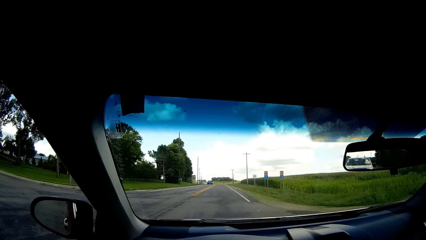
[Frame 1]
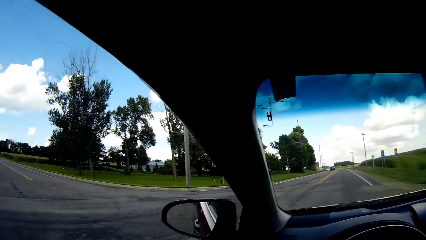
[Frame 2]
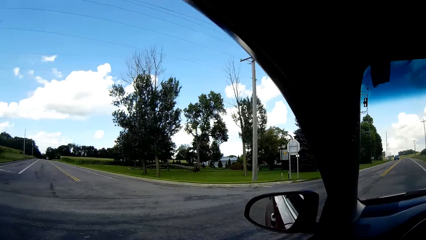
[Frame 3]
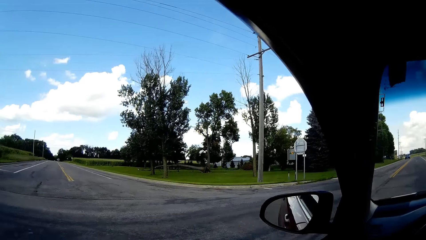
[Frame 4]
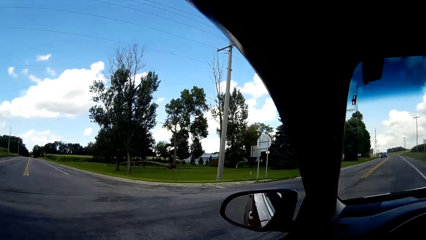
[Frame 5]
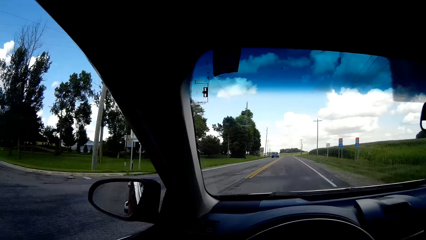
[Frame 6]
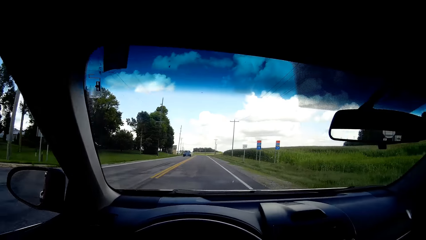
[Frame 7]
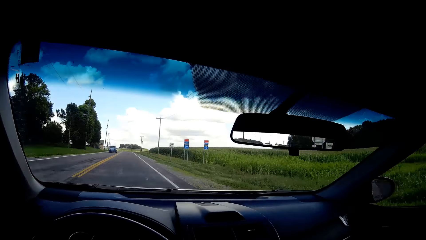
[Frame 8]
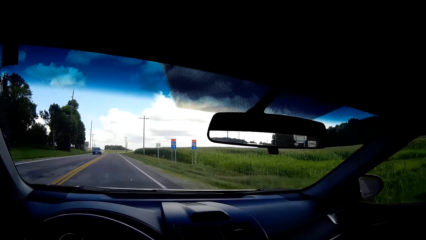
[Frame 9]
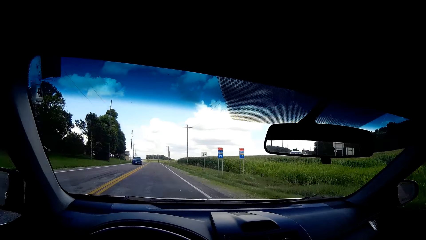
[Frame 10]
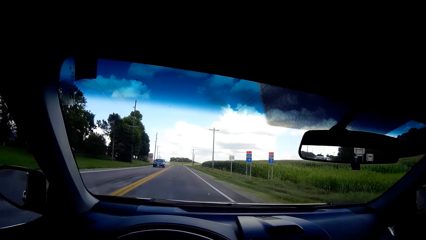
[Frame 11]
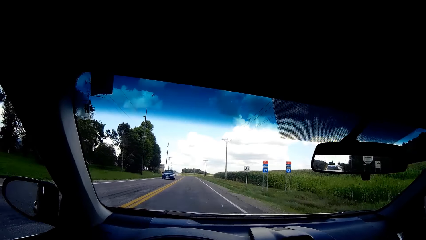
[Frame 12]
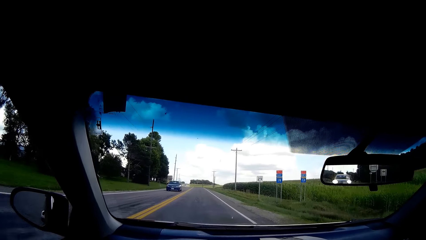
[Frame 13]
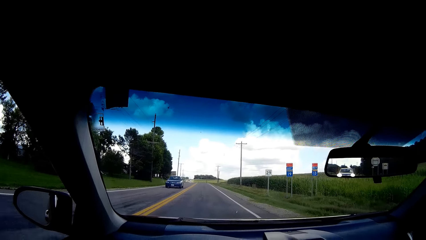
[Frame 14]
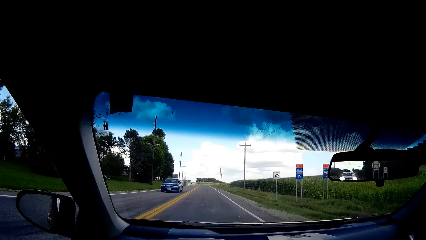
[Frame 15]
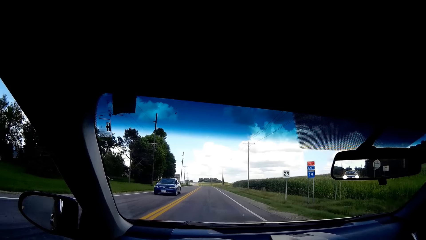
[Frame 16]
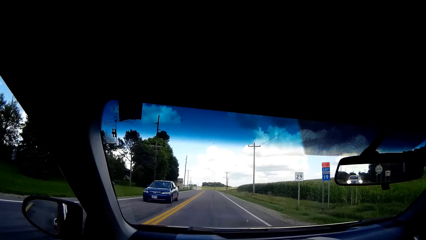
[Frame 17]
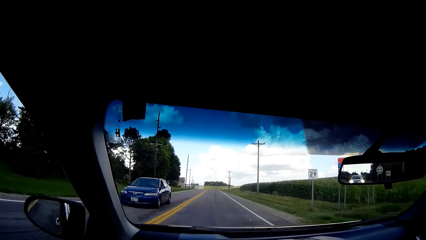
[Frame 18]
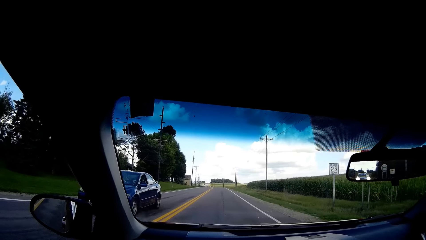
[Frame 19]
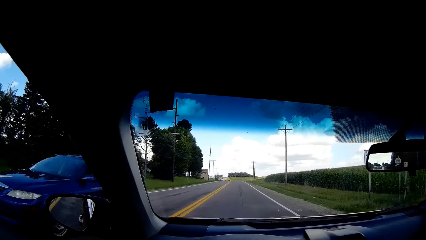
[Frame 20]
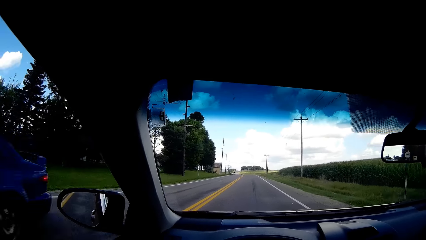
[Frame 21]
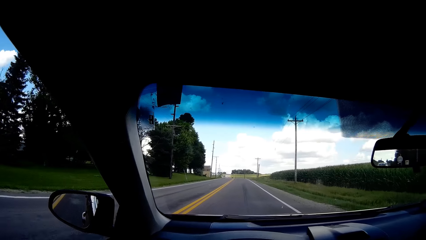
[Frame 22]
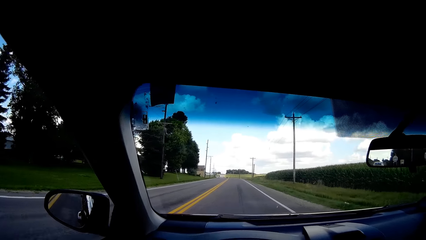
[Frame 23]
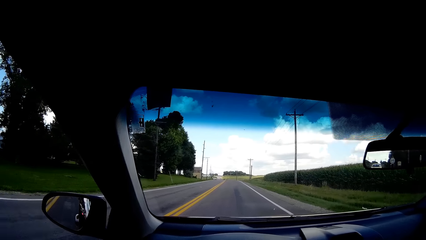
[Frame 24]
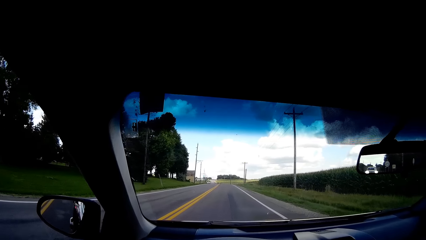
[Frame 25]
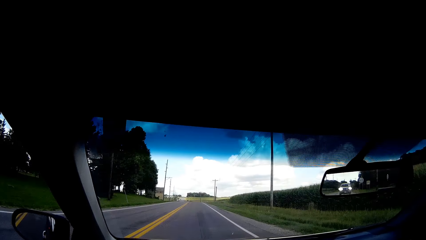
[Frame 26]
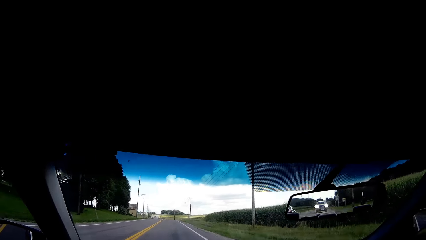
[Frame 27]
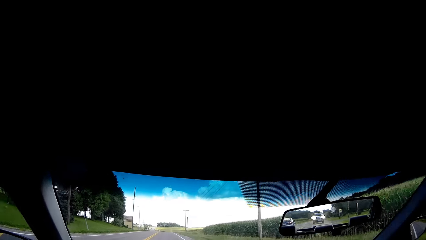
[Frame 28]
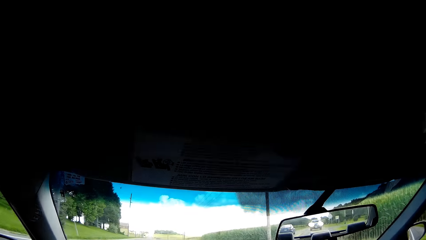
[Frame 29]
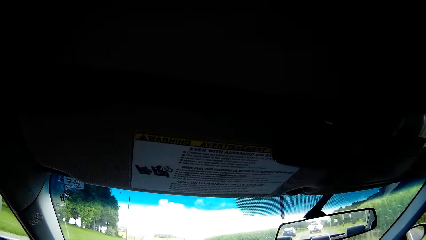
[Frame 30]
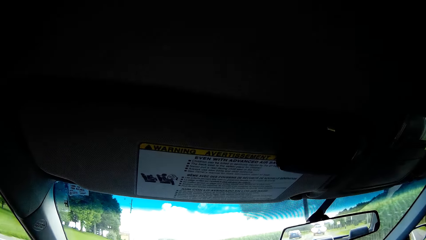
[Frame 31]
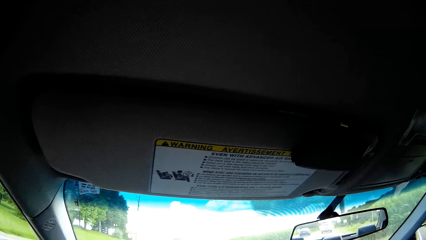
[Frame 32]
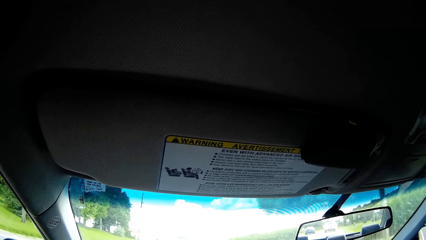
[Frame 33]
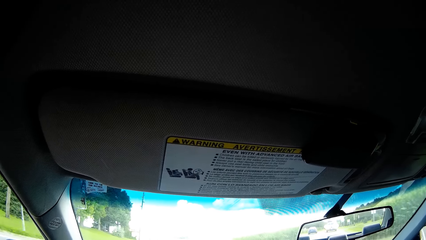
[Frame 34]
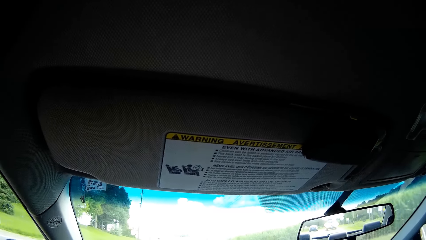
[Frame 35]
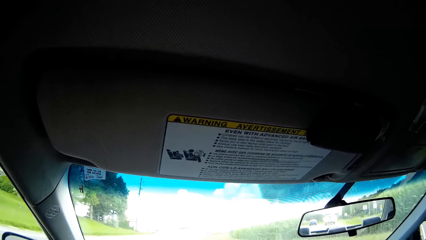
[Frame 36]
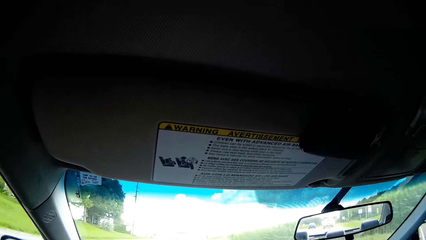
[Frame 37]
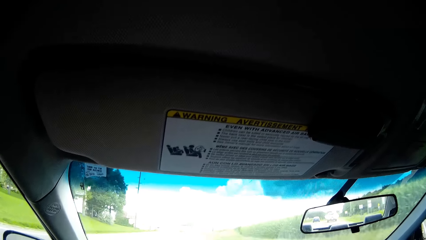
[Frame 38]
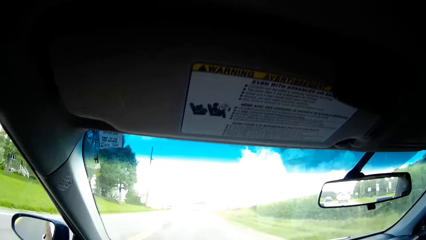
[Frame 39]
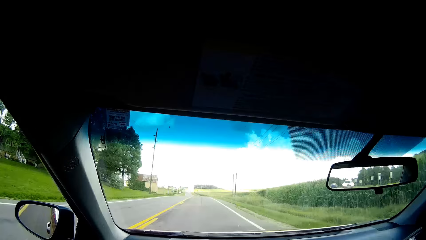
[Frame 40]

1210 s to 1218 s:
The camera wearer looks forward. They drive a car.

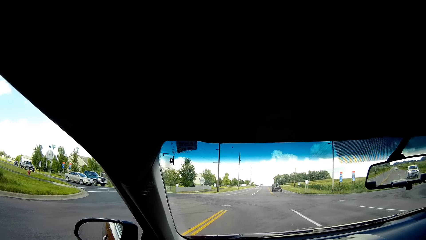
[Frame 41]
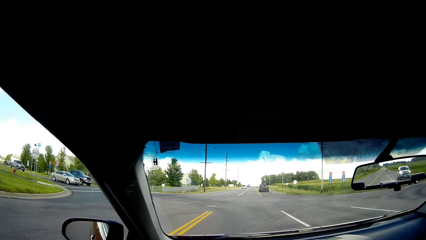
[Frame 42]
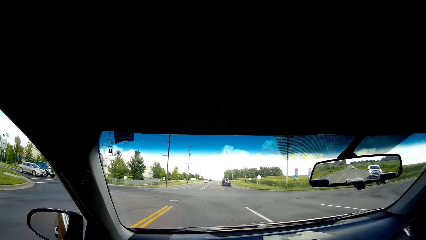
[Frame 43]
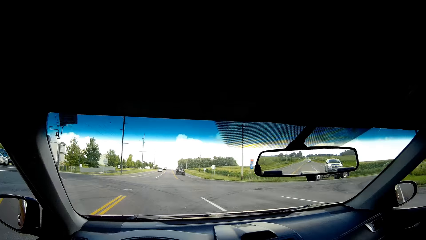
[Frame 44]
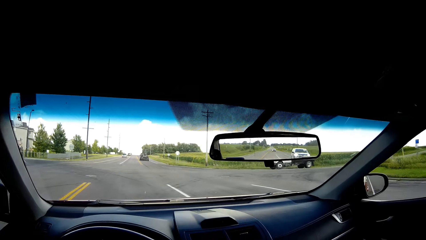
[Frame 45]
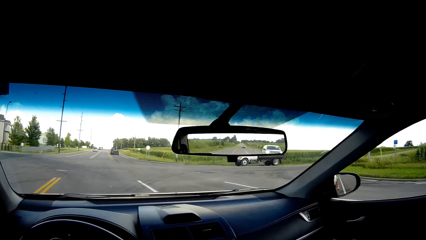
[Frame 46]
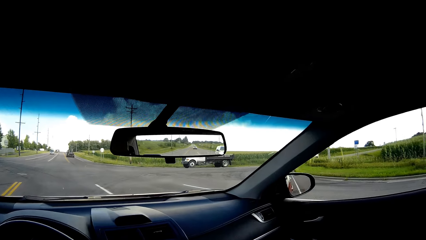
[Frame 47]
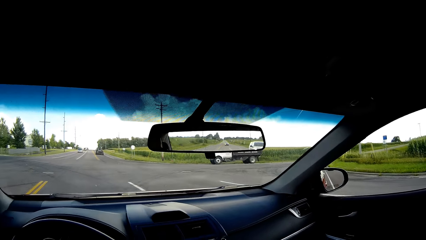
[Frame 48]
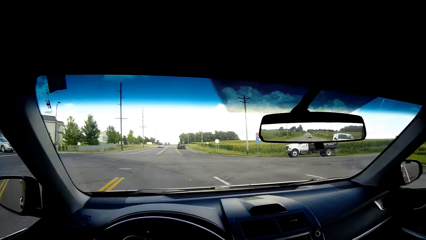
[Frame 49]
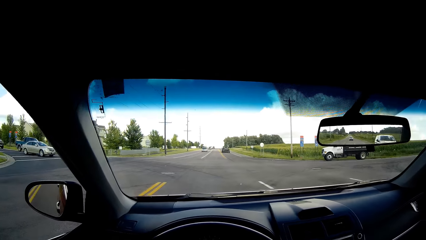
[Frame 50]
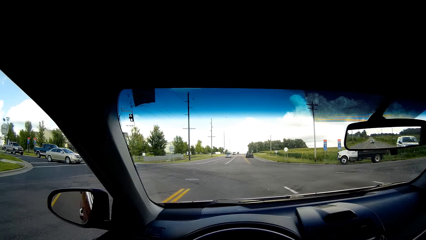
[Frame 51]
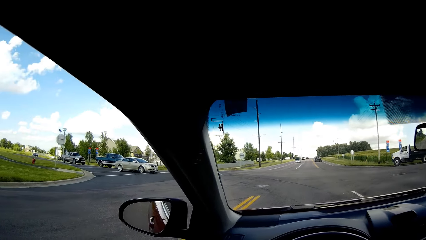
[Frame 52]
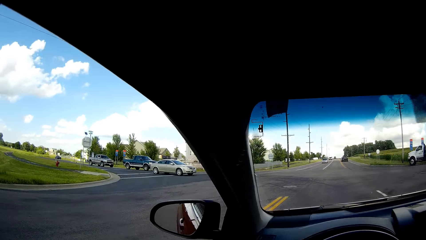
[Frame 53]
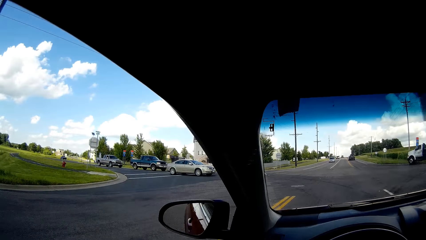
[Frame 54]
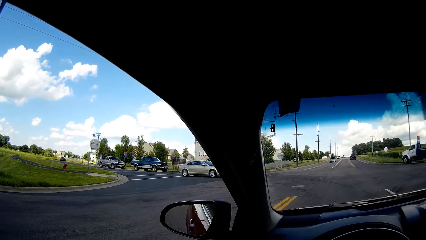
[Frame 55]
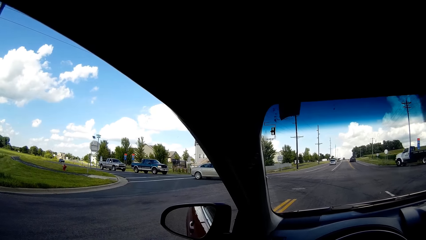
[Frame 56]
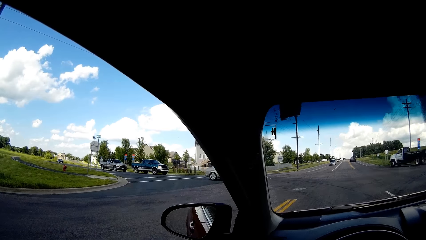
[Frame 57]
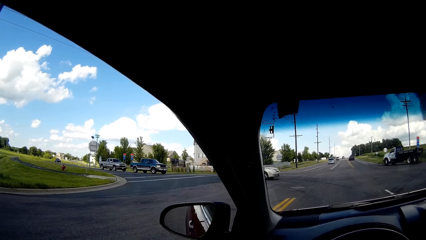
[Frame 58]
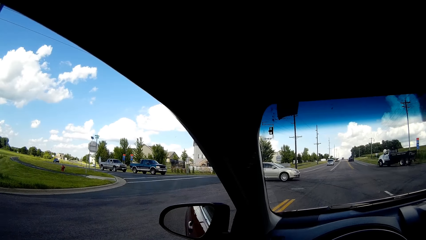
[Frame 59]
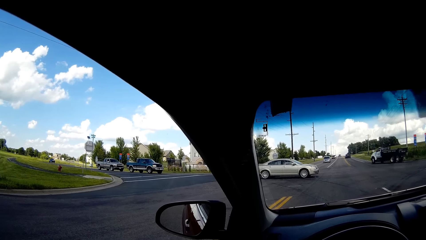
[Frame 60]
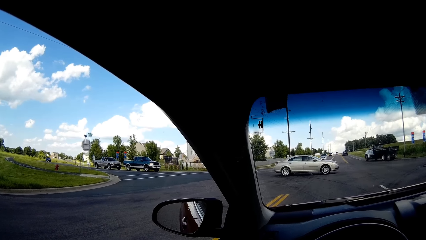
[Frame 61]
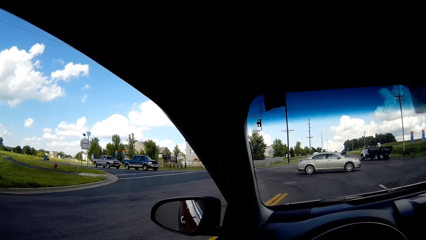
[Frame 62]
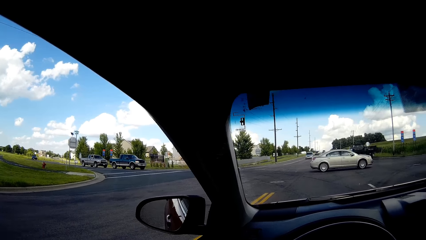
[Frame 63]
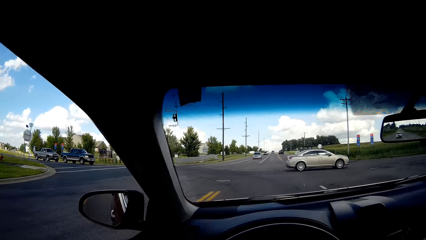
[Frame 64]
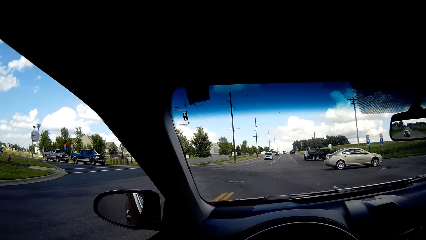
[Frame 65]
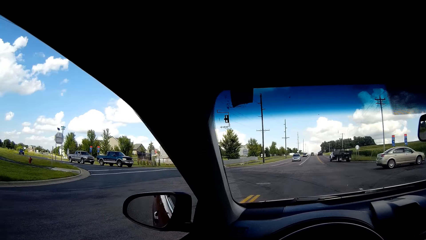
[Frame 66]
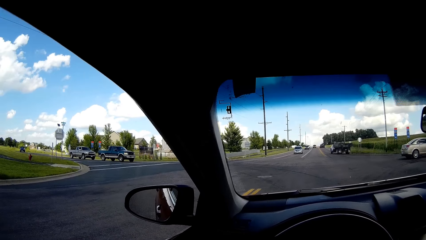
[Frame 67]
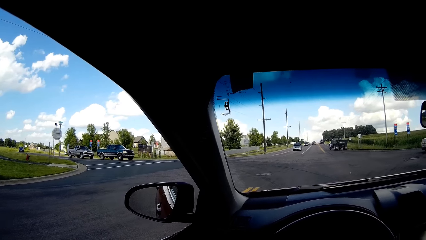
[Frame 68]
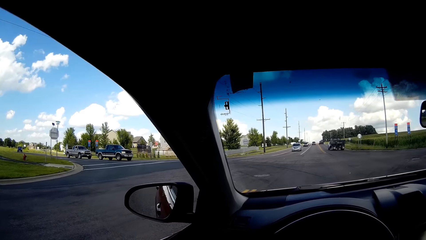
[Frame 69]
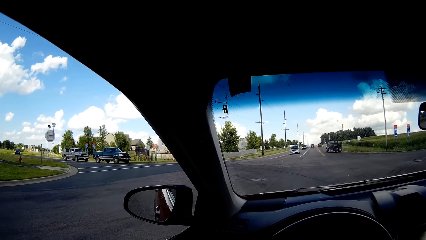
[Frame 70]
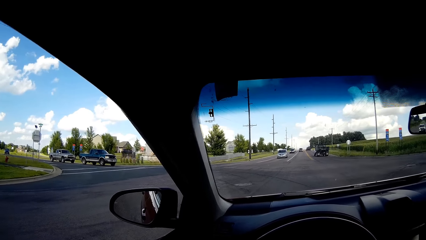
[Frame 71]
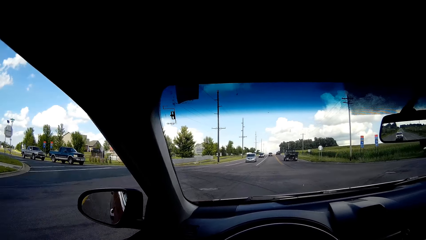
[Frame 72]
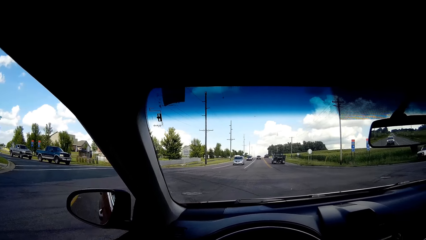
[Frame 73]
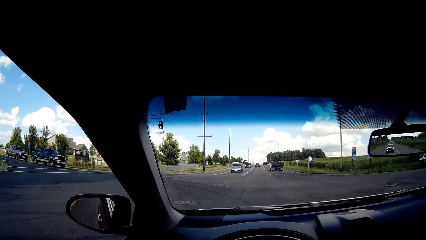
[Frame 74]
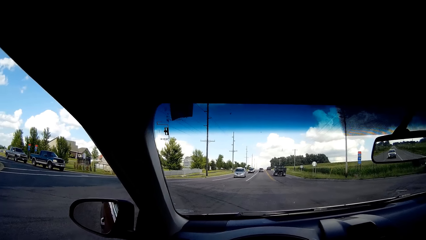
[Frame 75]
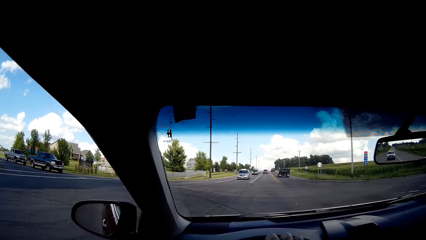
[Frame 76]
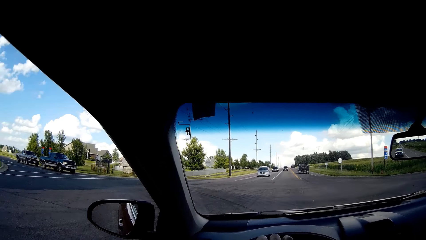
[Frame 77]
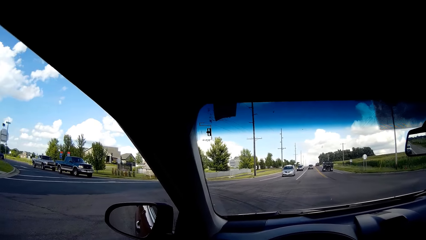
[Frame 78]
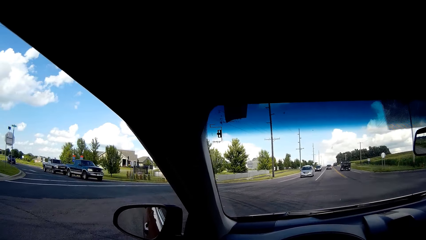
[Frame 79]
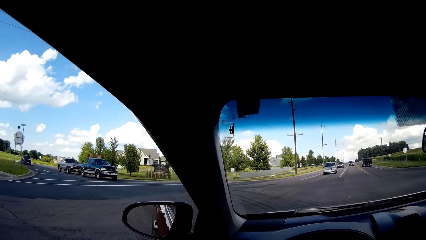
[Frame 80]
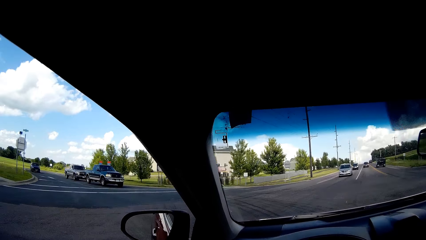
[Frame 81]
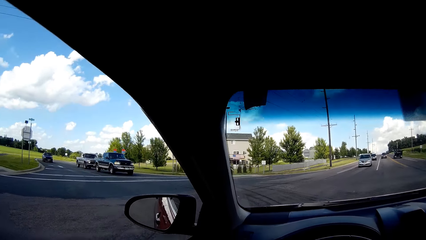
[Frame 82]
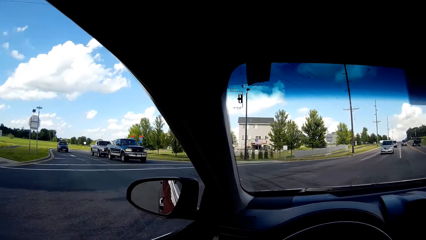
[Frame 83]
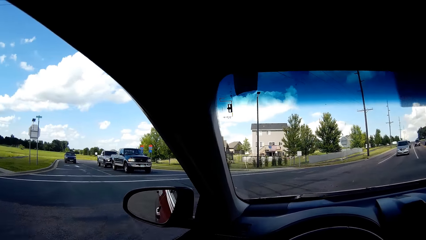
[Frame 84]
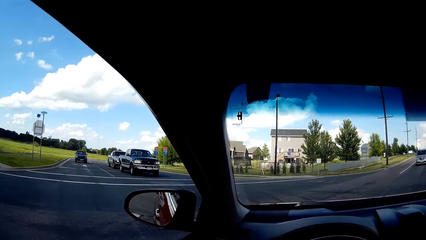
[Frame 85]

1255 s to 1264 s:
The camera wearer stops the car. They look outside the car.
